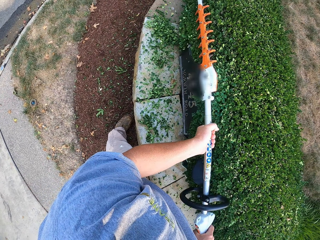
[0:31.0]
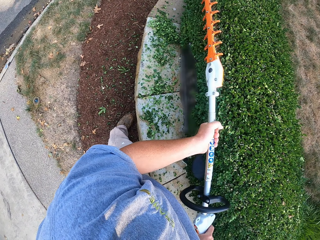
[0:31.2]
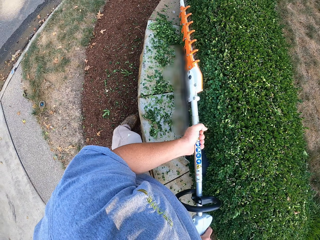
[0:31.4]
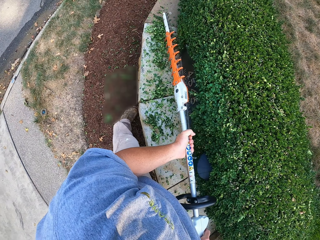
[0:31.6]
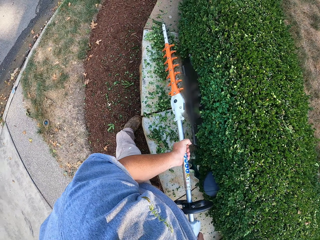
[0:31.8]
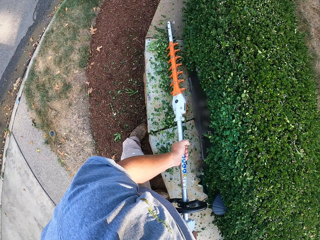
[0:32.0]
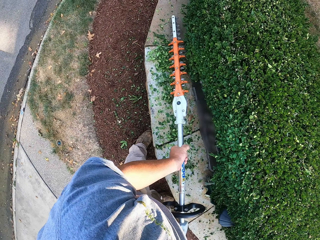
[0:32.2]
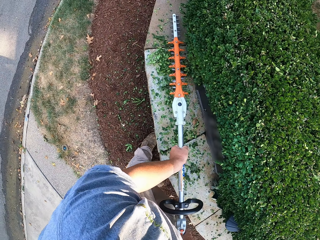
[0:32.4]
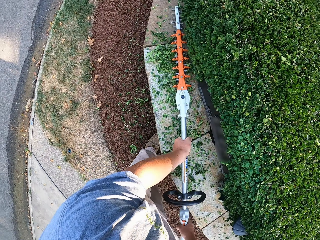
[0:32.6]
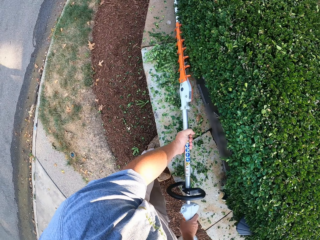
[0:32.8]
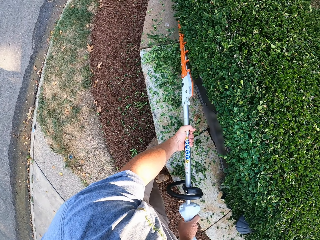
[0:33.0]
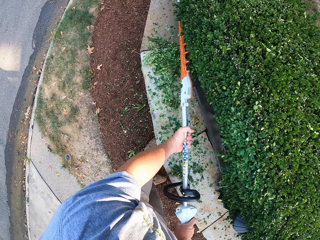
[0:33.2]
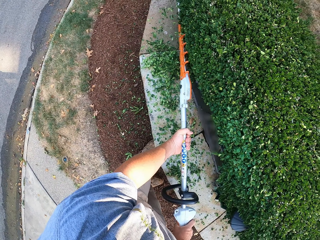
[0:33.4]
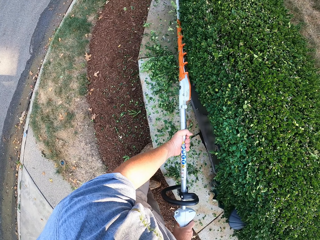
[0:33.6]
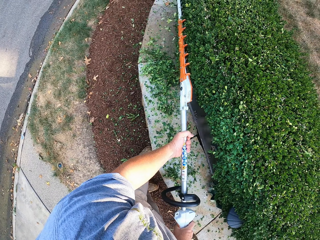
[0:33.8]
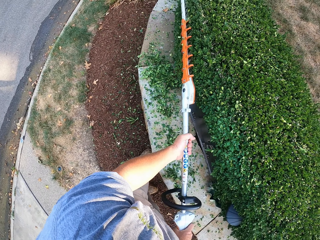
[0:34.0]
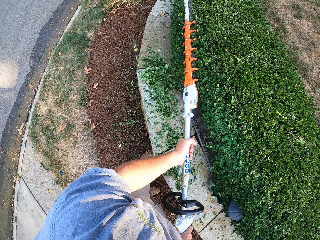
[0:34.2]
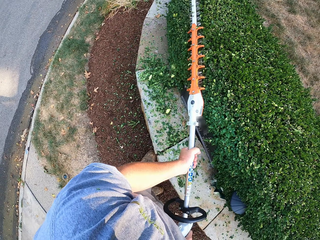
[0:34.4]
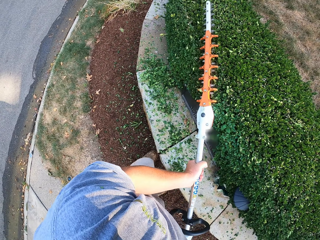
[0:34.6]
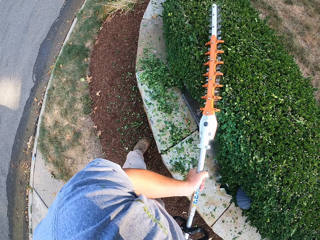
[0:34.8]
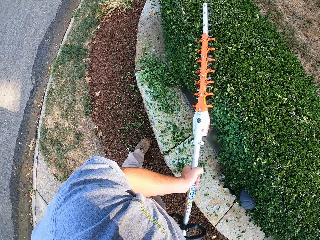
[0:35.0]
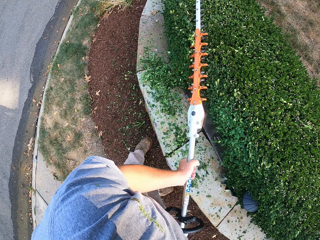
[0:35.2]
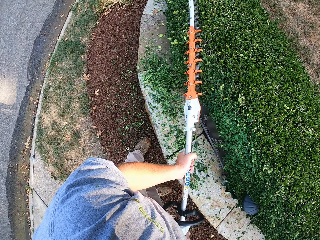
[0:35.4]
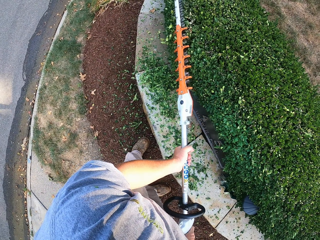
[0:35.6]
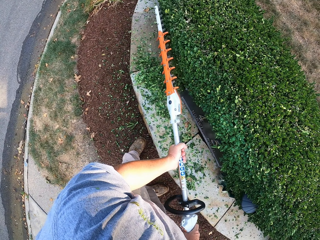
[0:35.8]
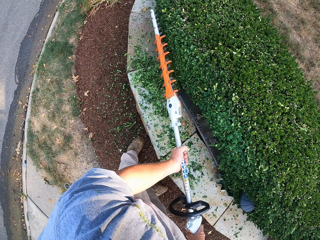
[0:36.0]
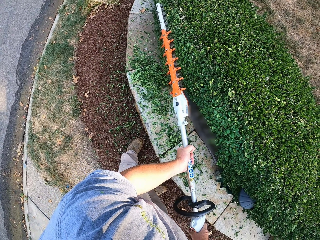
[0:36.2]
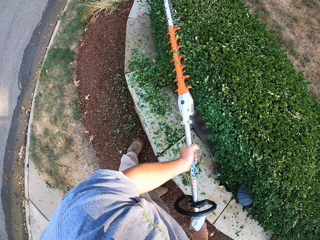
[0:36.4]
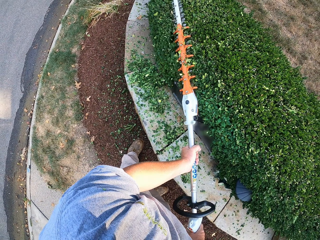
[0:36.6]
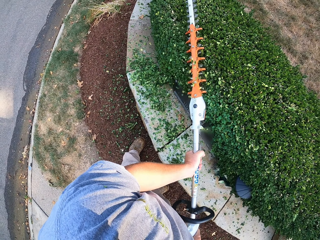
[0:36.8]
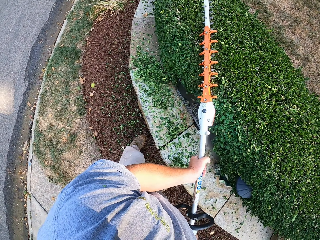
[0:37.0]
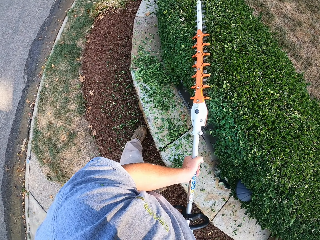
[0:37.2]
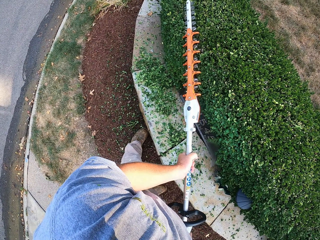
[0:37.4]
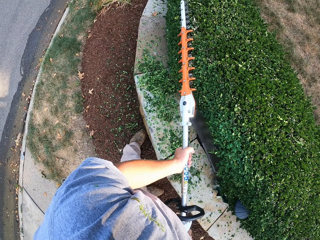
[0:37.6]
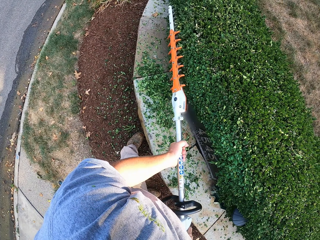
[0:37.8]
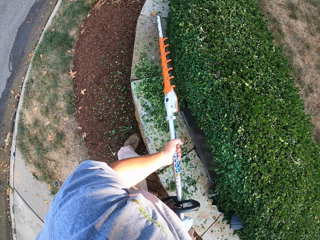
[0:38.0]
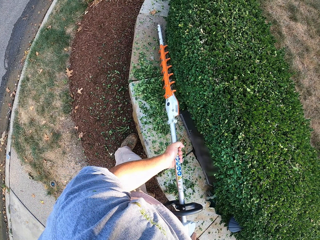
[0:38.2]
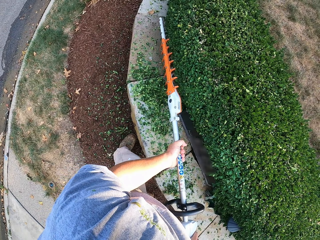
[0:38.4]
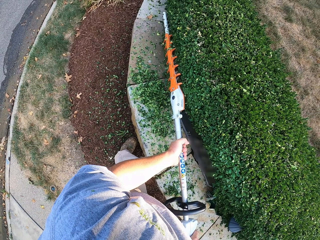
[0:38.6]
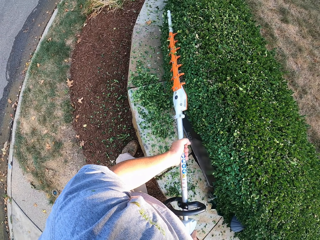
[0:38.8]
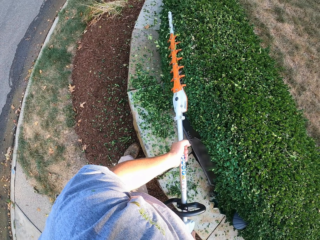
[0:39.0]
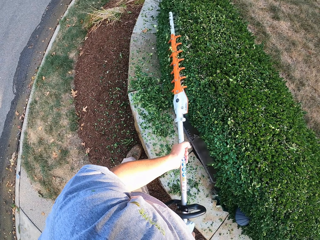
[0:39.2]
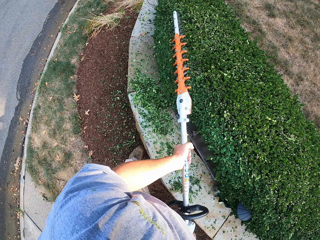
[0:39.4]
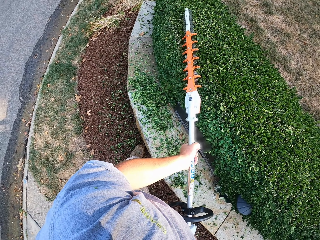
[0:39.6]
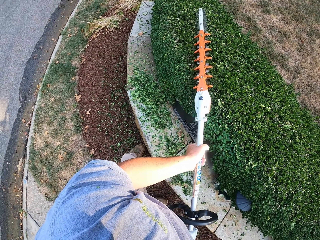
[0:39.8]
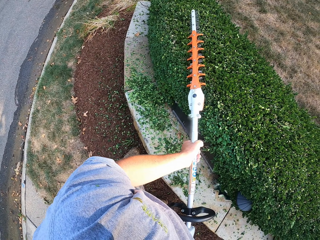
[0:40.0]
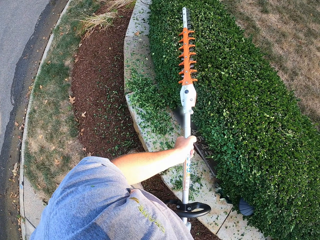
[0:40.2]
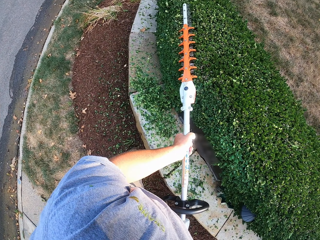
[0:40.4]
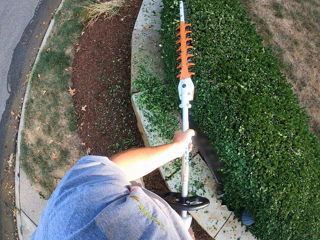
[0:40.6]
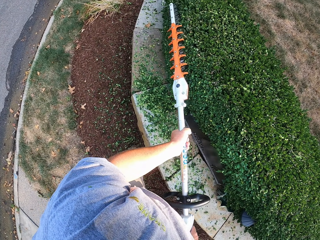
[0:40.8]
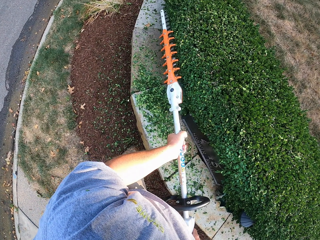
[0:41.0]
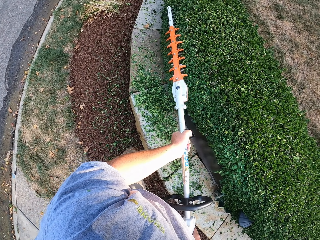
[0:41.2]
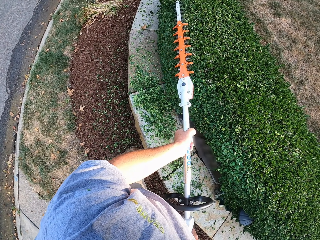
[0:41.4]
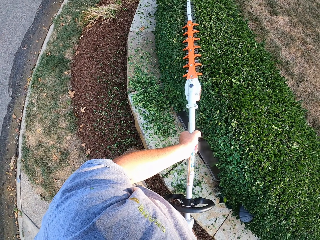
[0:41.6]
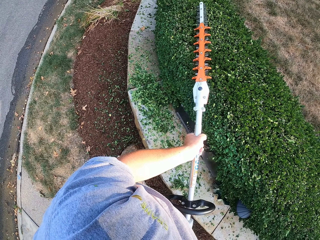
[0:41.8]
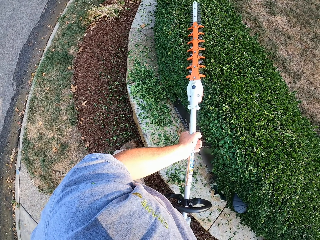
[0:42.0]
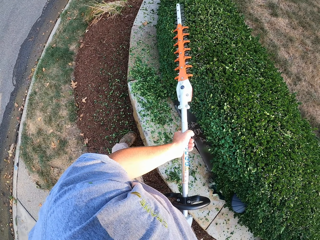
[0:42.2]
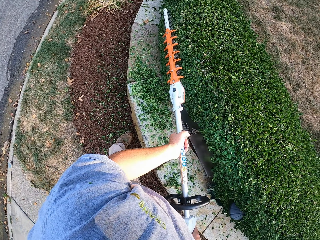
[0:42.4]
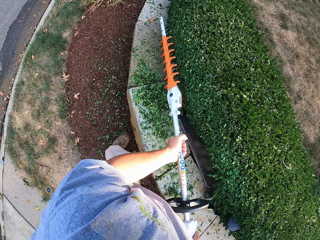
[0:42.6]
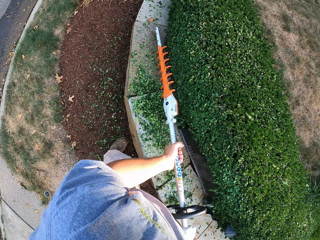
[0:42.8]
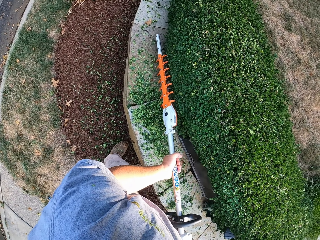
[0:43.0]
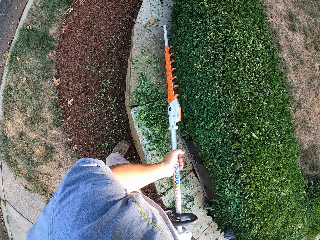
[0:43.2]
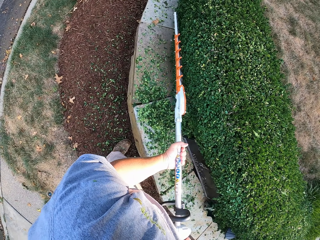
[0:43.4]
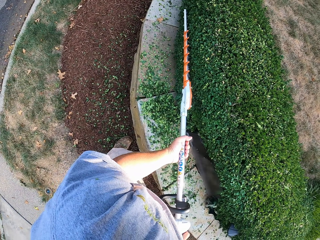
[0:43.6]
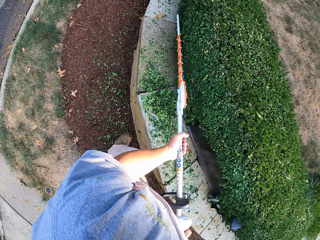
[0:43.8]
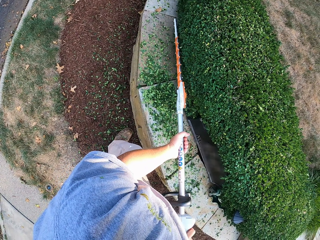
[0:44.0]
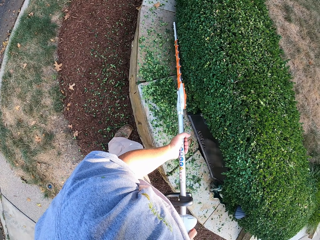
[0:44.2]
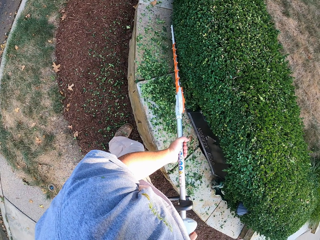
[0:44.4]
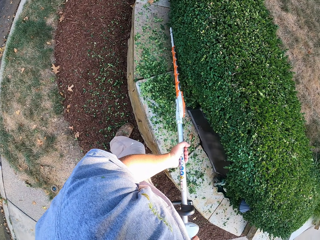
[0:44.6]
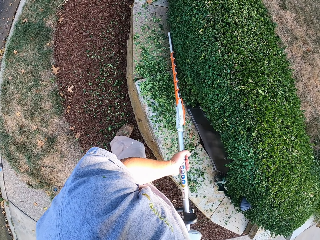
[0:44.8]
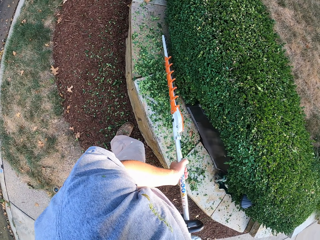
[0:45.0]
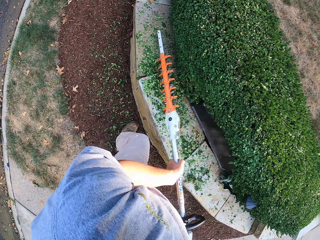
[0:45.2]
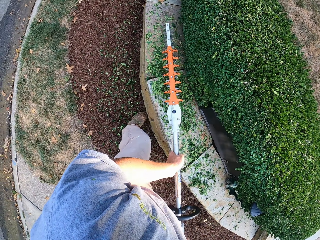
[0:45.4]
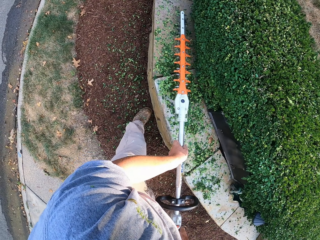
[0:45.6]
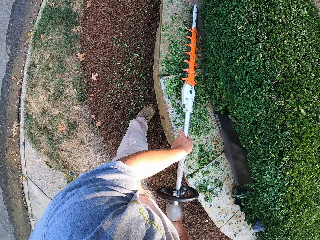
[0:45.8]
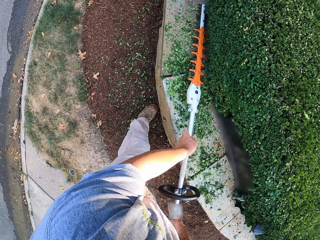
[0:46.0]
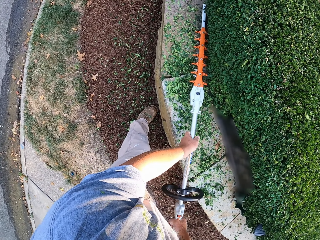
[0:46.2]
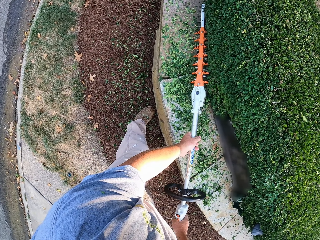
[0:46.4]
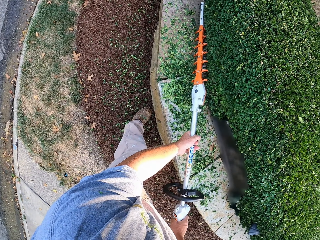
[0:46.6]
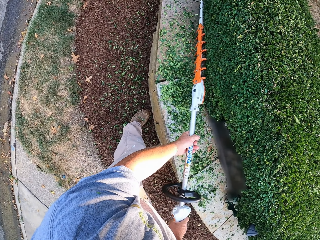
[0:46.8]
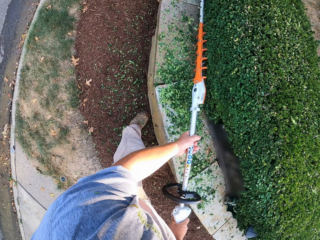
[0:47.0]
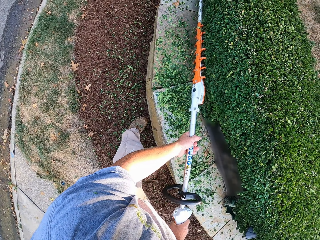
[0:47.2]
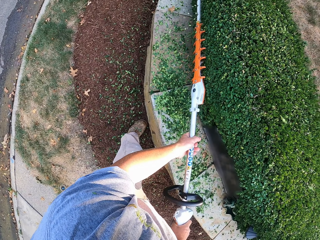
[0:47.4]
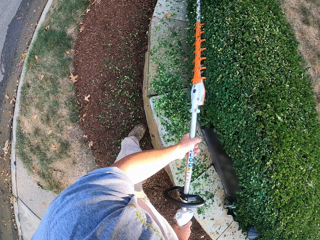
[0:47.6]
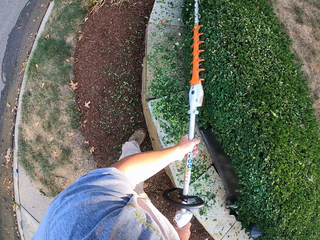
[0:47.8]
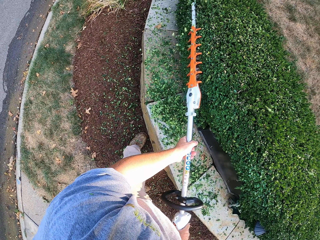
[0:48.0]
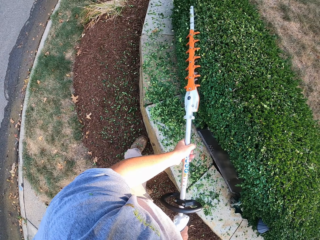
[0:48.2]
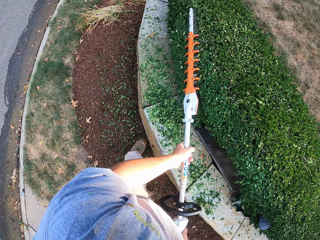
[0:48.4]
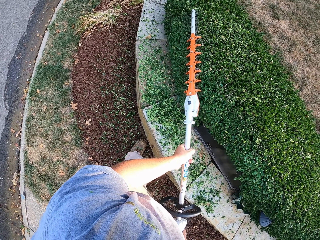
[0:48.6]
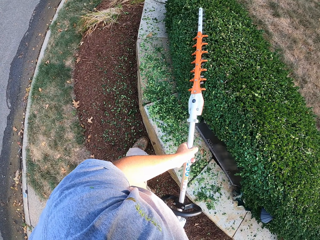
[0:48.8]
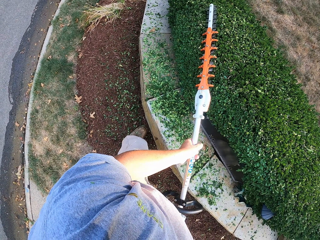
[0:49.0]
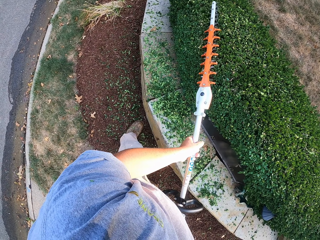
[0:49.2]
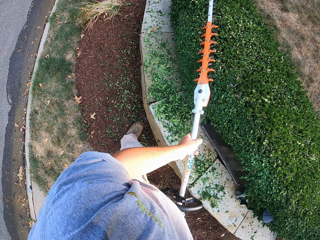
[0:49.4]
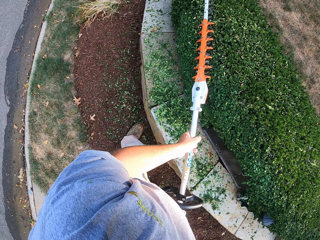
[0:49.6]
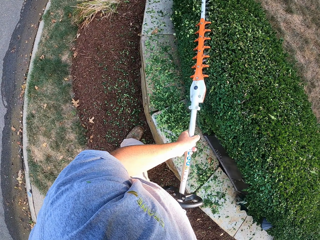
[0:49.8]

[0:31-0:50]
The camera wearer walks while trimming. They hold the hedge trimmer. They trim the grass.

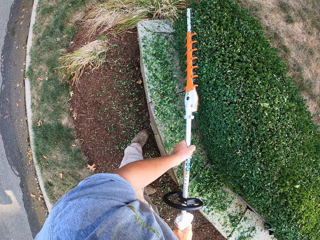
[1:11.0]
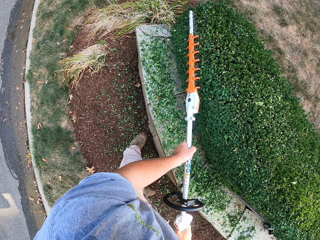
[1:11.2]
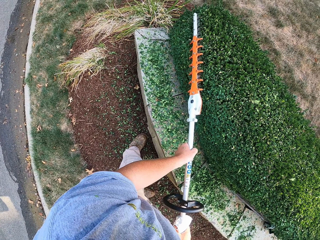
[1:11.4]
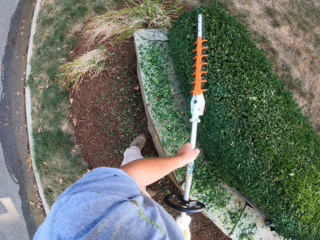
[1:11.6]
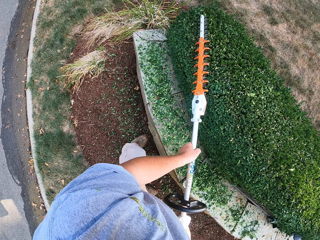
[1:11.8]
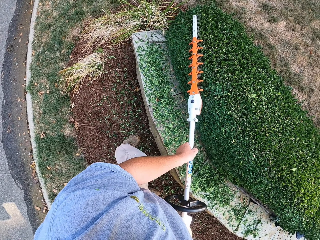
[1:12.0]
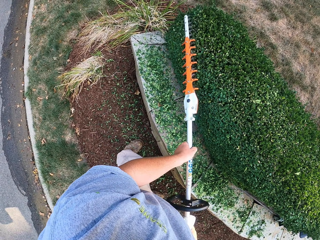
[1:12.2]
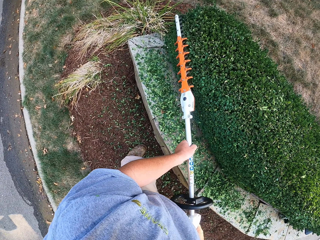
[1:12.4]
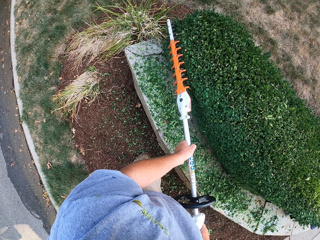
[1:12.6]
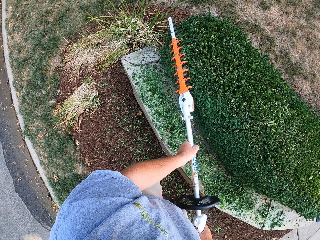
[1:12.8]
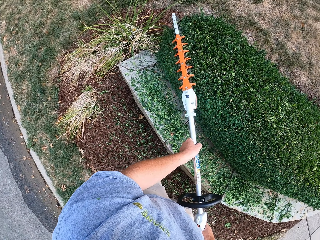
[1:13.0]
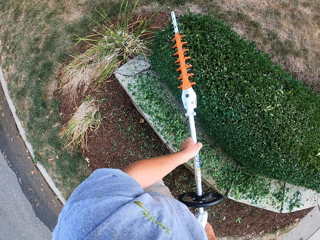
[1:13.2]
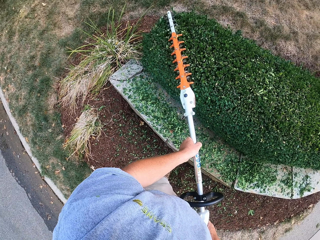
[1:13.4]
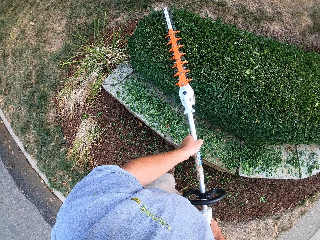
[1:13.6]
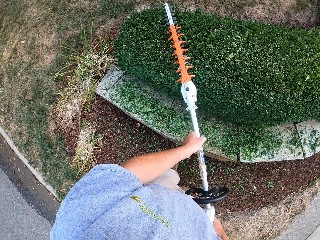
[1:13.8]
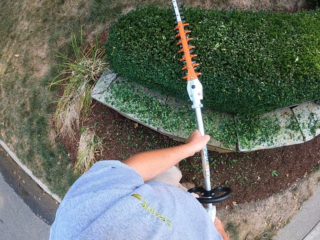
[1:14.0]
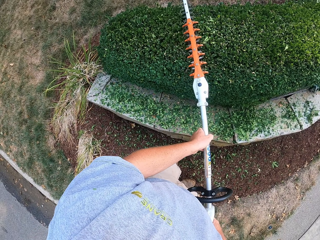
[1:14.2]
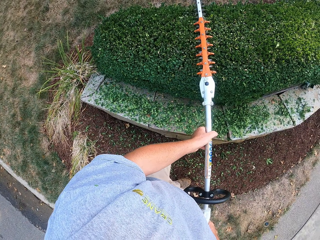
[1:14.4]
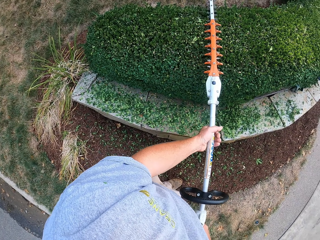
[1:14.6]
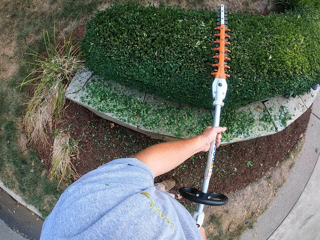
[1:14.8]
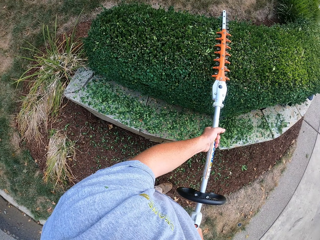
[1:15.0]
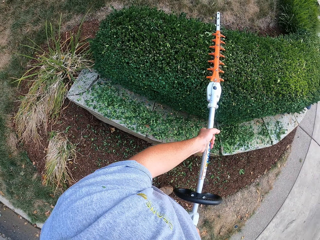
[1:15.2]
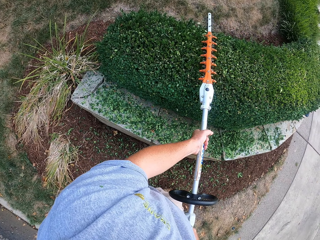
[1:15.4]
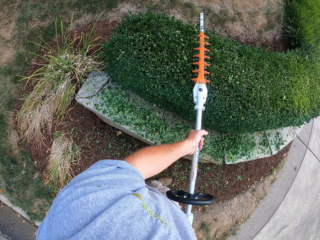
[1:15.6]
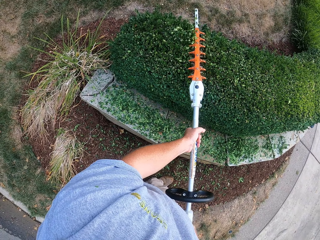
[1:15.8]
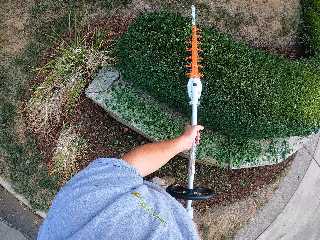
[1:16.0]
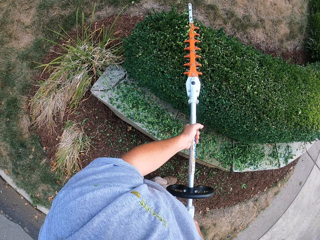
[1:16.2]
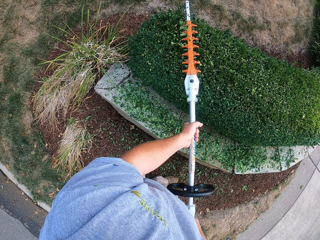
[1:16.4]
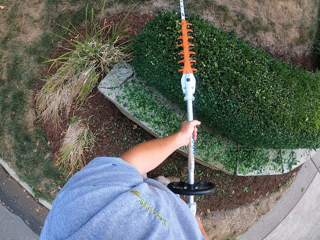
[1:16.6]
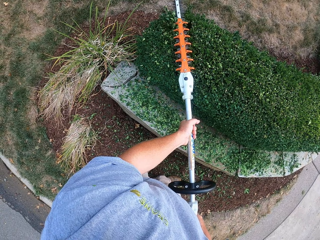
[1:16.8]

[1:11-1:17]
The camera wearer walks while trimming. They trim the grass.
